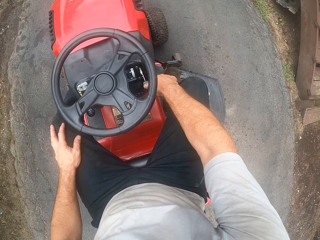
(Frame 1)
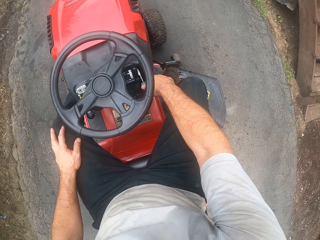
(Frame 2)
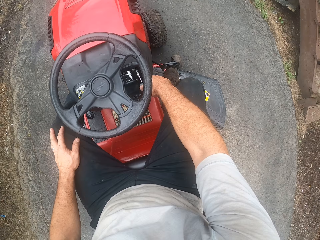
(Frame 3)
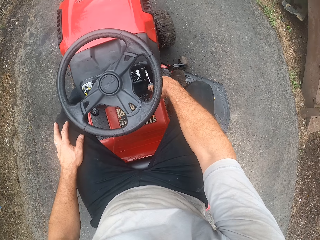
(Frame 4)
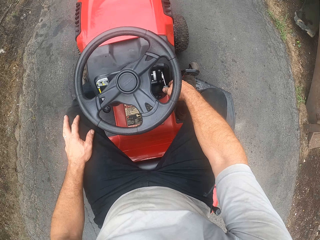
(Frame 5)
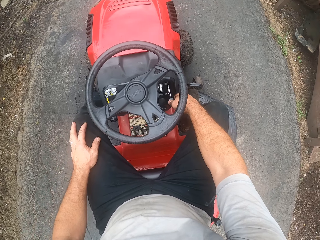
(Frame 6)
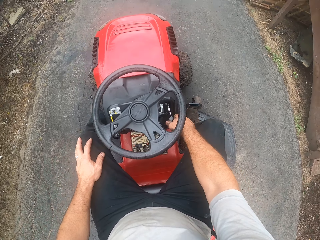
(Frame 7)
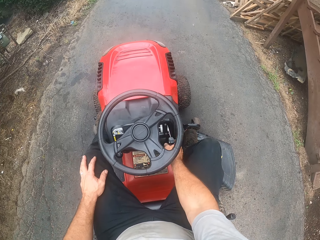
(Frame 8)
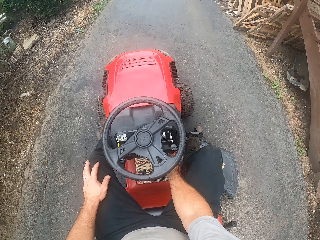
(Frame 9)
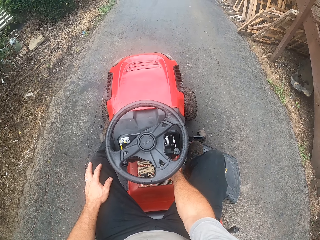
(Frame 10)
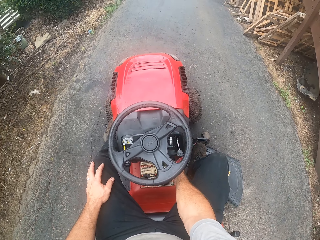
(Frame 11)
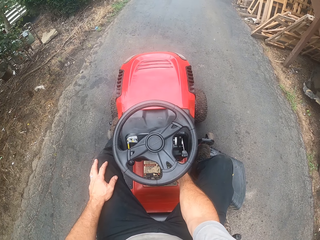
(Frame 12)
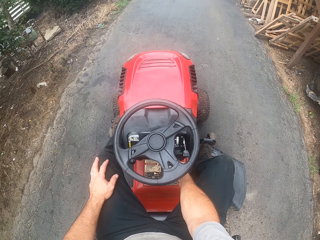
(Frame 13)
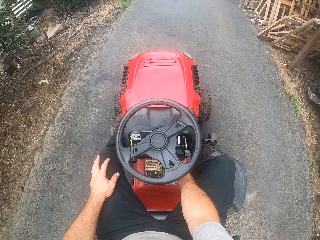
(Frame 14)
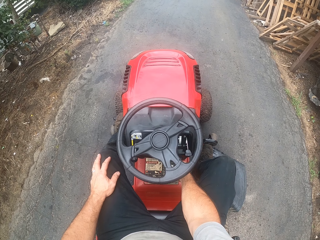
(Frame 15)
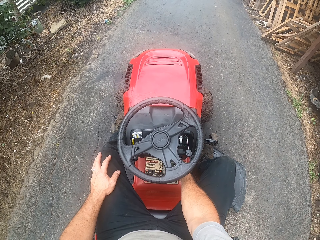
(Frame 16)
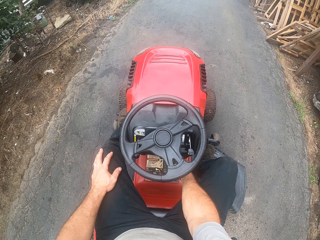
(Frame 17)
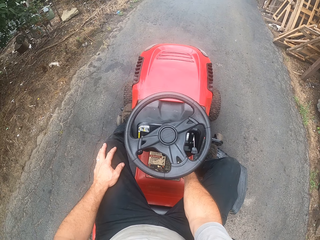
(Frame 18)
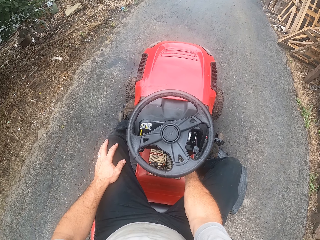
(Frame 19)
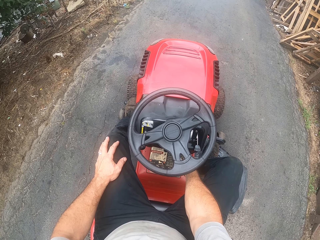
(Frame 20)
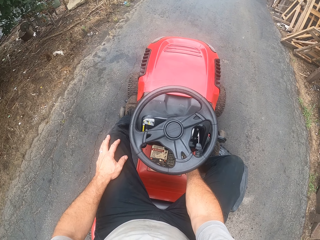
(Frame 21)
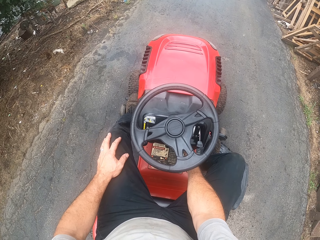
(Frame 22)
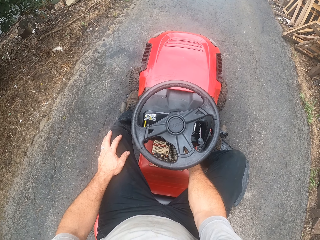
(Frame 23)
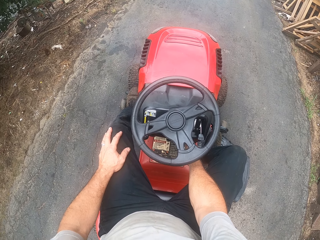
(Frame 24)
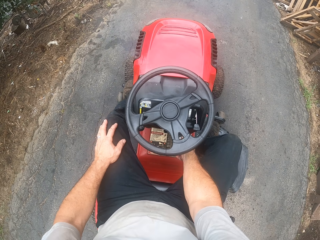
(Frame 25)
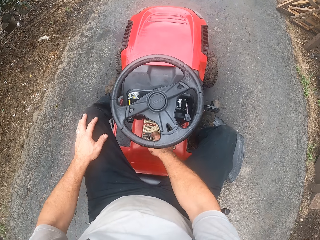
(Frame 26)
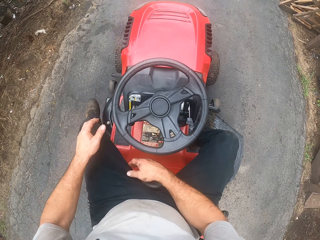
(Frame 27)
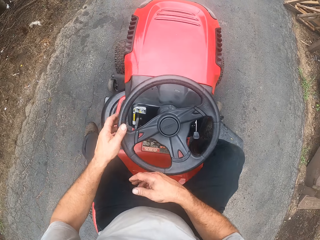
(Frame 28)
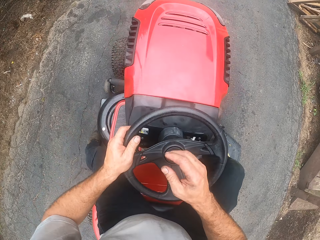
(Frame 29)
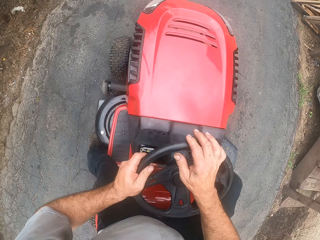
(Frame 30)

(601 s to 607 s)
The camera wearer moves the lawn mower drive clutch lever. They stare at the lawn mower.

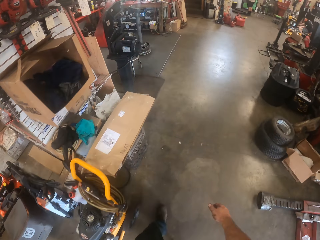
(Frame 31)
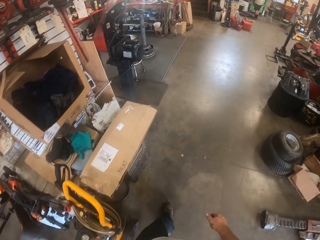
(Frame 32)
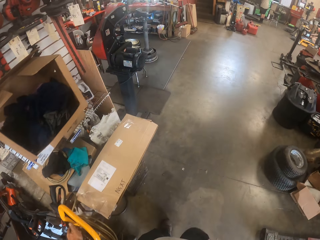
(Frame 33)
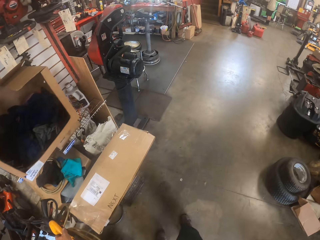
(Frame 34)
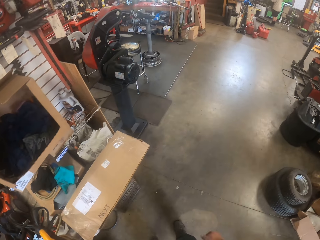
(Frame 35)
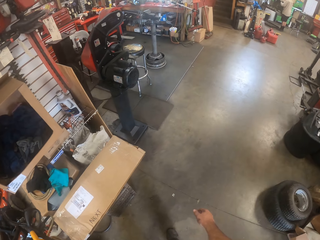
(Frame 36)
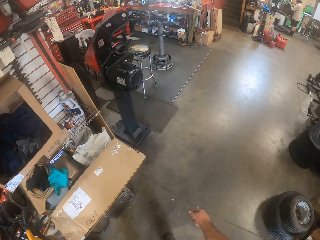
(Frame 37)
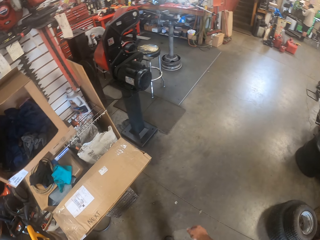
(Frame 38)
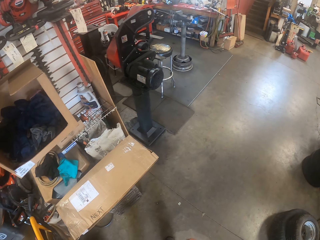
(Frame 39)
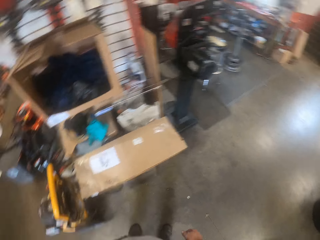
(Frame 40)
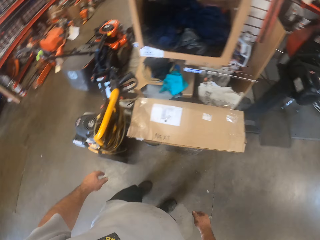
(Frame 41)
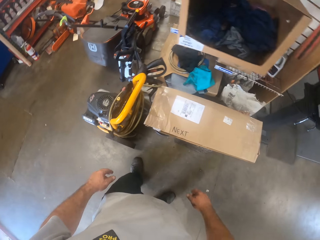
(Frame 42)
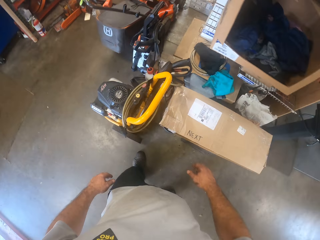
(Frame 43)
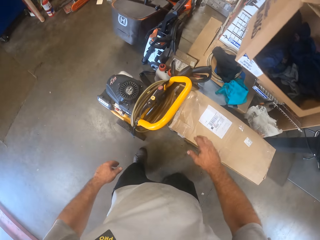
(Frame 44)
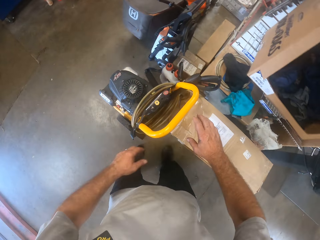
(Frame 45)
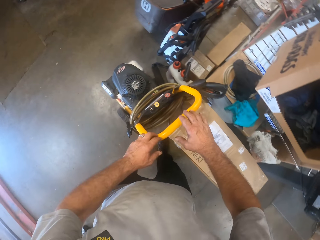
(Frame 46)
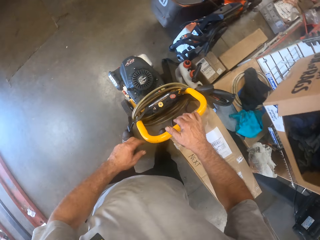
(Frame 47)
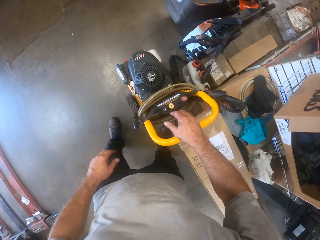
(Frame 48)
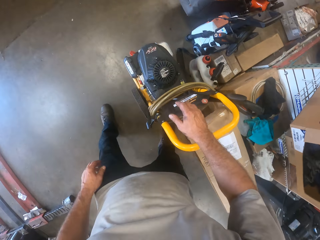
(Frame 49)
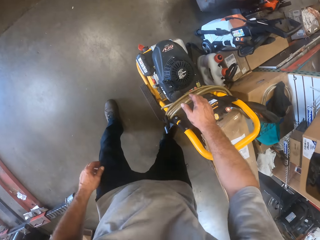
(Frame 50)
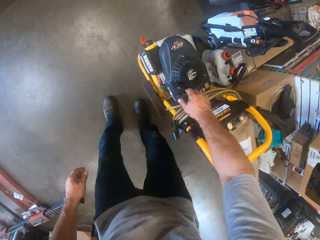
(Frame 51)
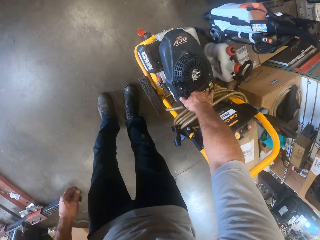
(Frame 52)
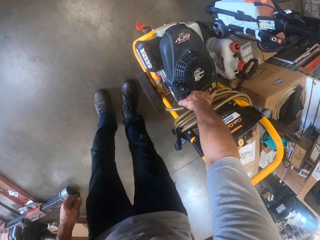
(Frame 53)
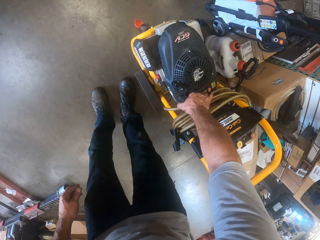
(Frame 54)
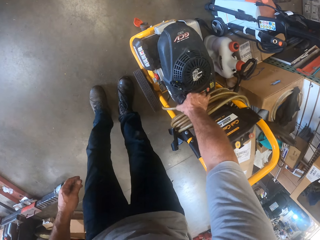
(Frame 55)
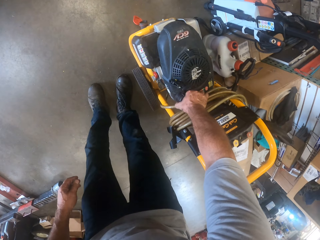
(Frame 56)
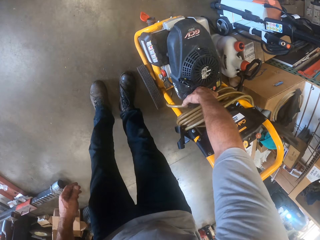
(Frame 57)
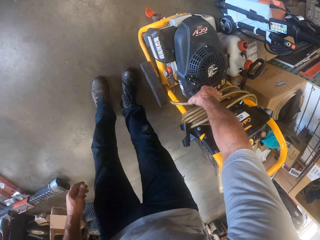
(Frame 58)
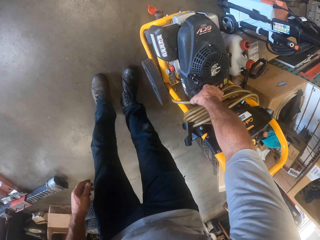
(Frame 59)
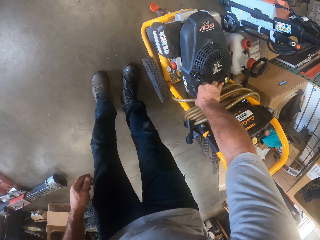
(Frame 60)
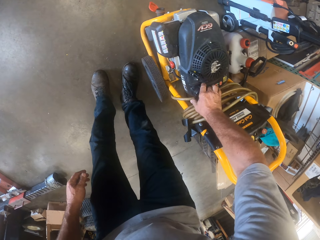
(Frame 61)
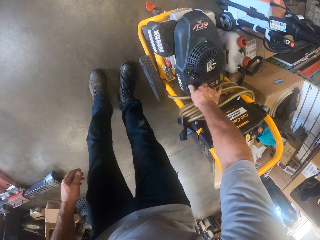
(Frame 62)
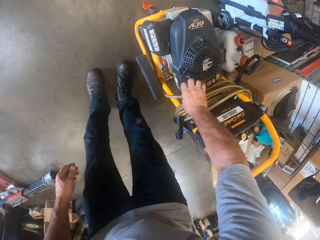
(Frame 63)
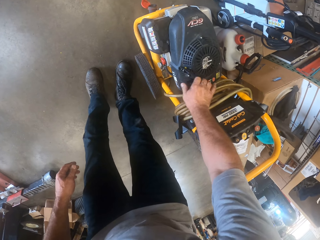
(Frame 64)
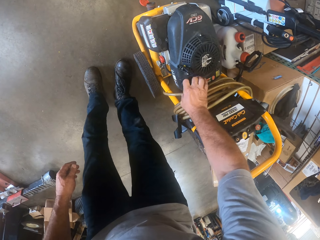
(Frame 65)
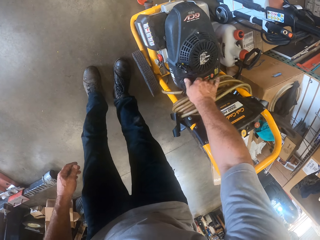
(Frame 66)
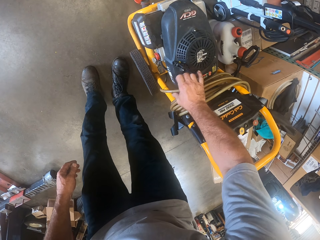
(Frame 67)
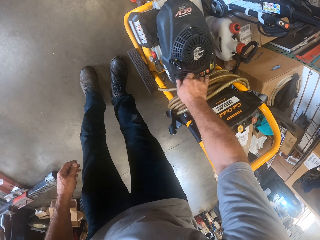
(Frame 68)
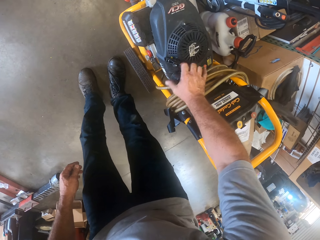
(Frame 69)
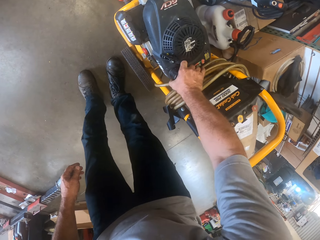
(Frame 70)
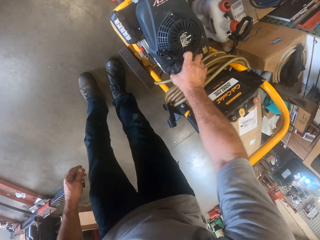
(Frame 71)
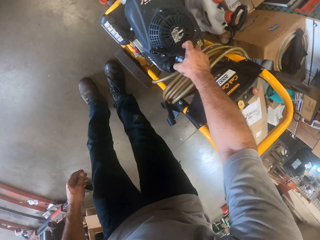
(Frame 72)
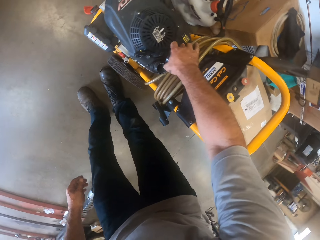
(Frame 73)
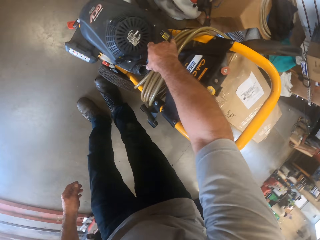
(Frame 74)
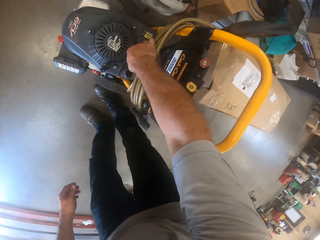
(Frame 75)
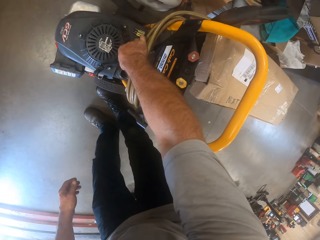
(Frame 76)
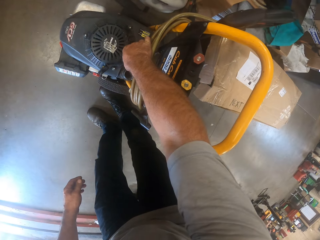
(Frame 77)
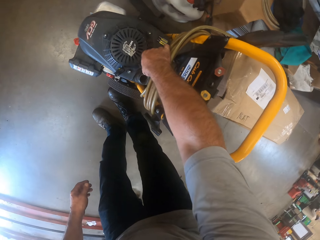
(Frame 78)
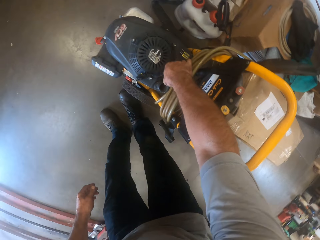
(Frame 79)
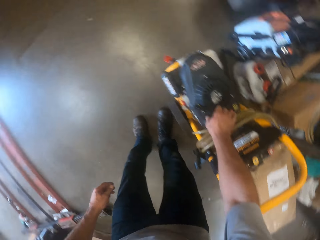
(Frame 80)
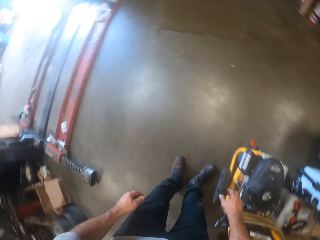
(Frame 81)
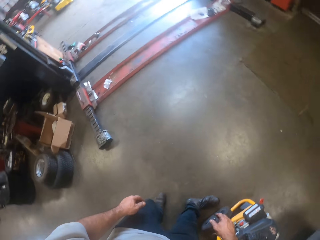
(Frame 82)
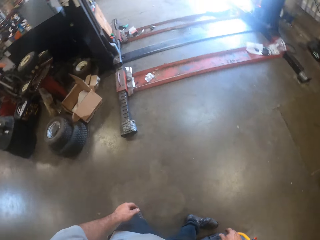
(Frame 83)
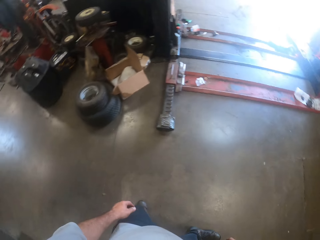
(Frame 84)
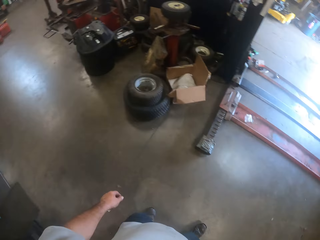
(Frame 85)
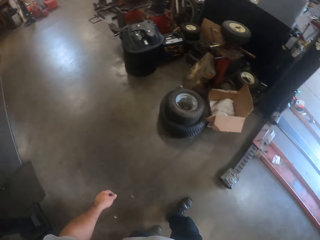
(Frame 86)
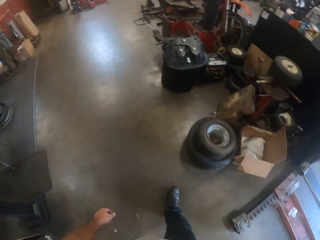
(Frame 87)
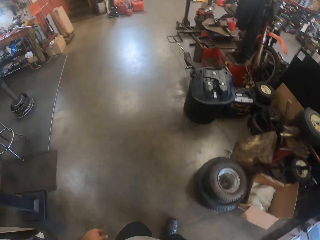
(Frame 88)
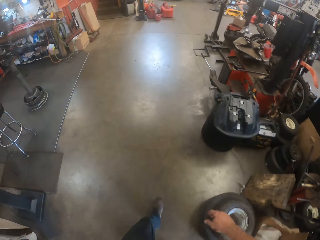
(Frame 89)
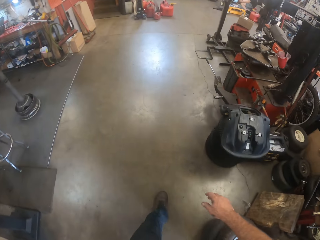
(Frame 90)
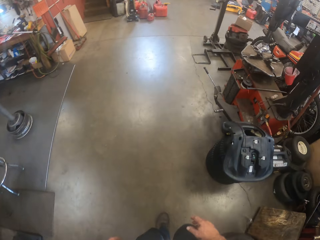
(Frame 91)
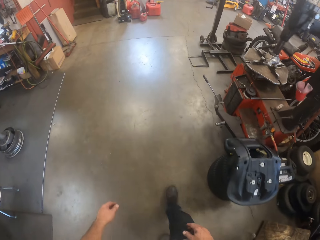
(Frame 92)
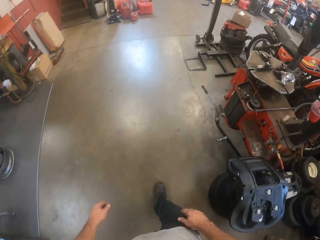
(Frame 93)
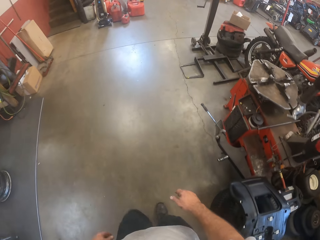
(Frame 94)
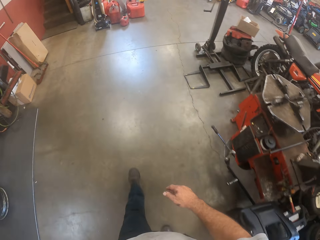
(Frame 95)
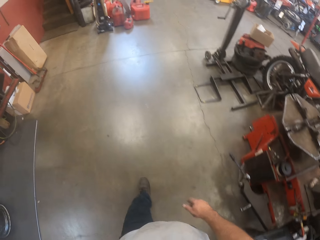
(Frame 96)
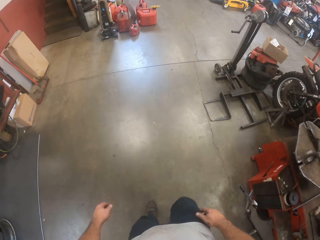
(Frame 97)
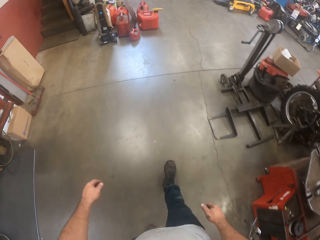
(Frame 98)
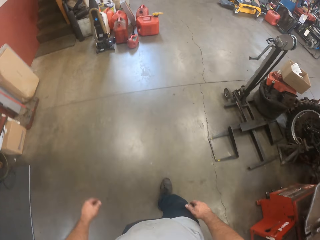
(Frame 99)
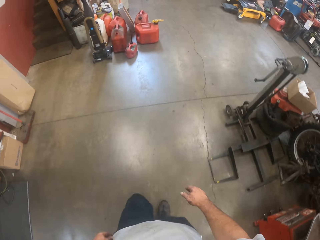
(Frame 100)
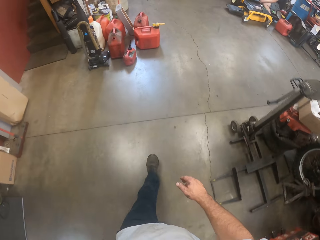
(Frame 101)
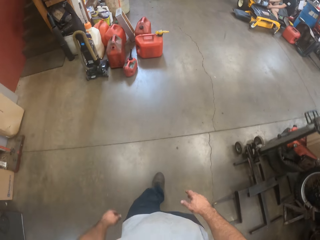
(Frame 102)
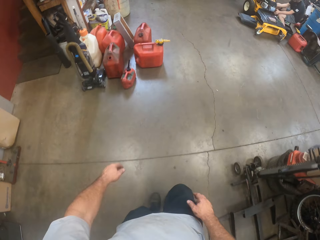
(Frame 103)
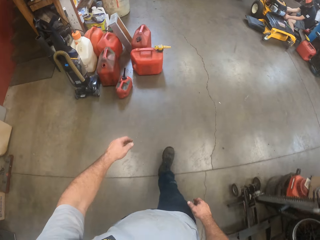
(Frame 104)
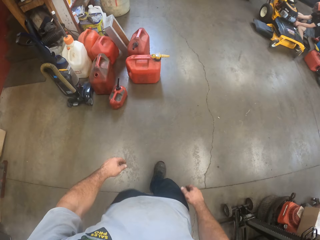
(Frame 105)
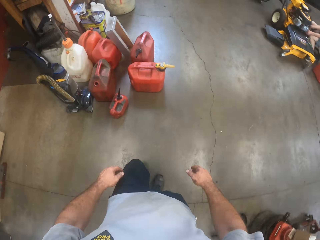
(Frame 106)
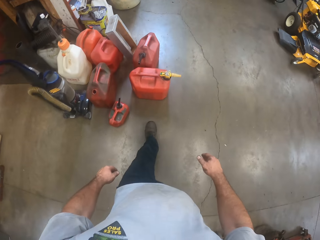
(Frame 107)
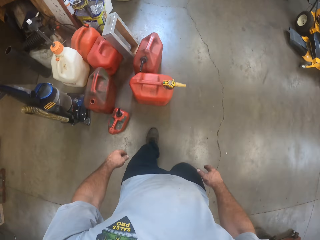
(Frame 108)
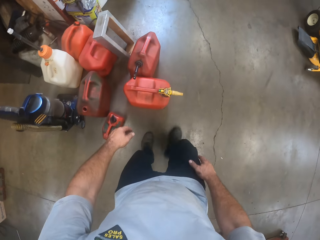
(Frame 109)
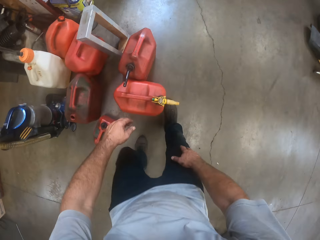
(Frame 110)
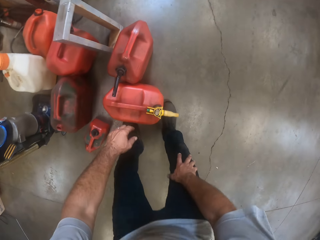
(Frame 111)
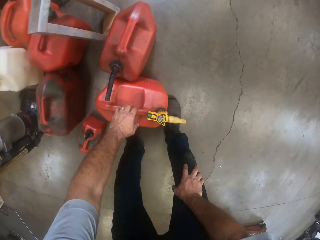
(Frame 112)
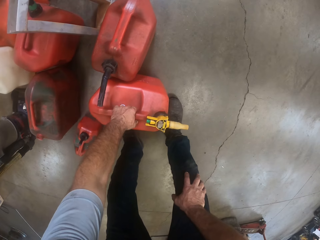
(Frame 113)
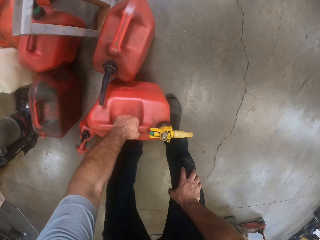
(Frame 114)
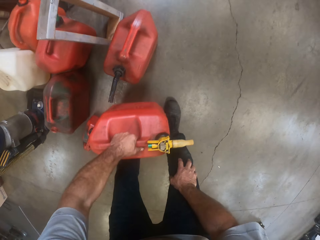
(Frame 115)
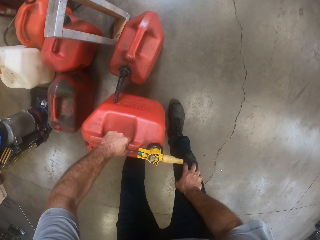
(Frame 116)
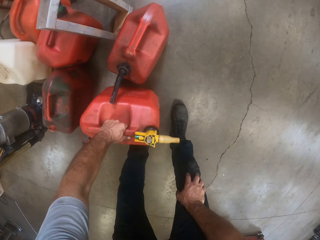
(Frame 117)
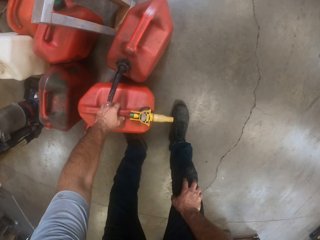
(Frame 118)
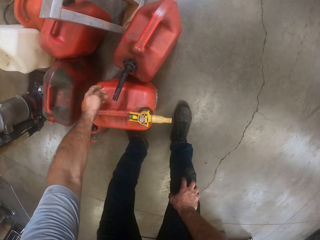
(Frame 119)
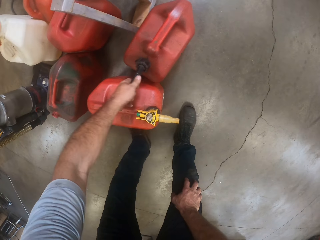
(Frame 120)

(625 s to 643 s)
The camera wearer stares around in the workshop. They hold another lawn mower in the workshop. They open the lawn mower fuel tank. They walk towards a jerry can. They touch the fuel jerry can on the floor and move the jerry can on the floor.
